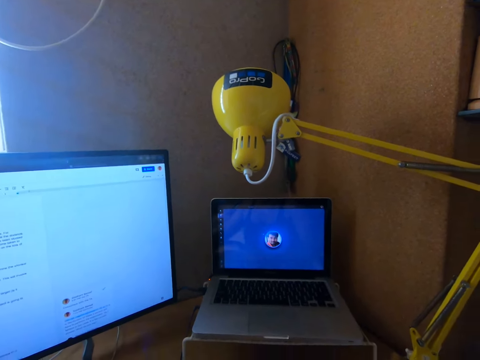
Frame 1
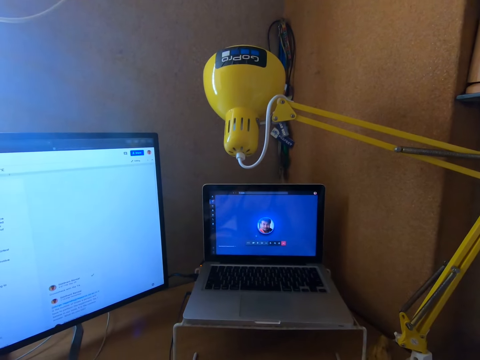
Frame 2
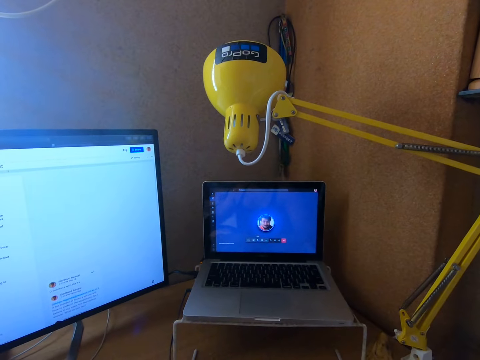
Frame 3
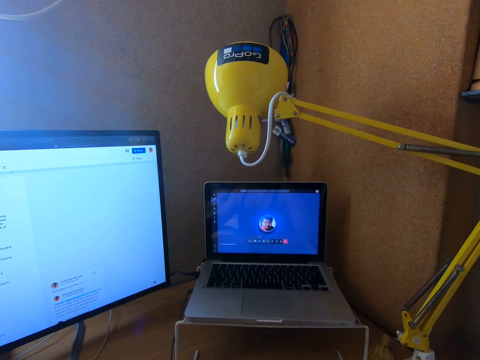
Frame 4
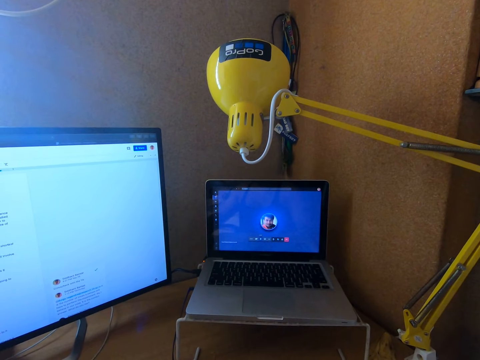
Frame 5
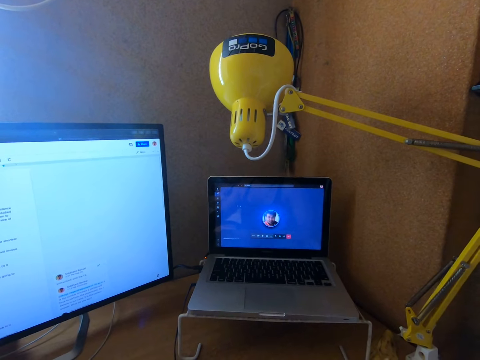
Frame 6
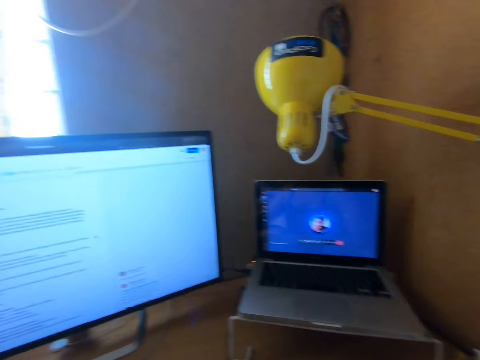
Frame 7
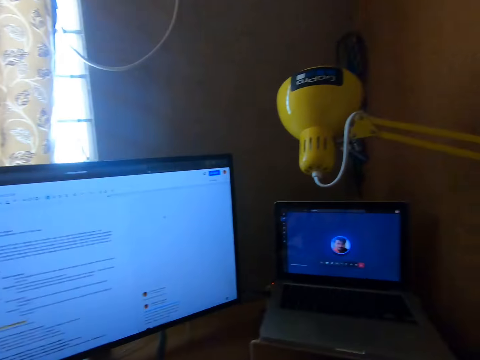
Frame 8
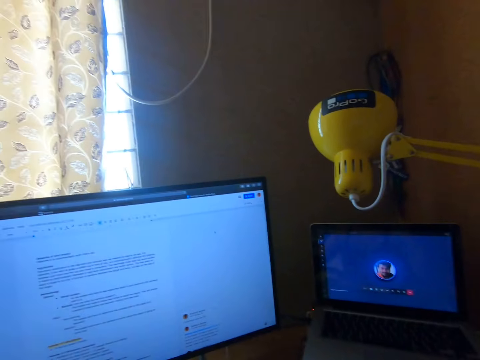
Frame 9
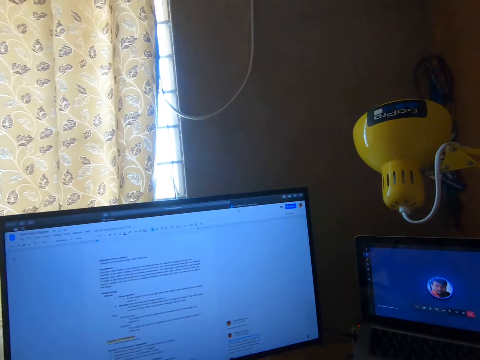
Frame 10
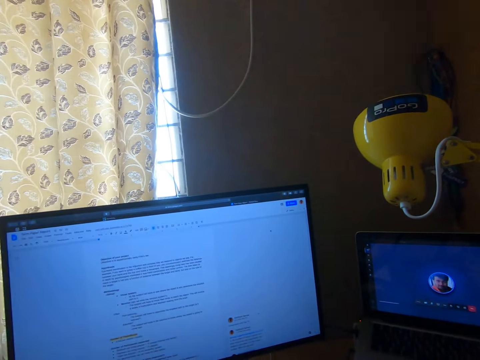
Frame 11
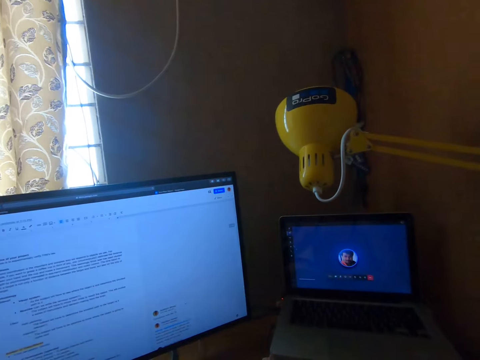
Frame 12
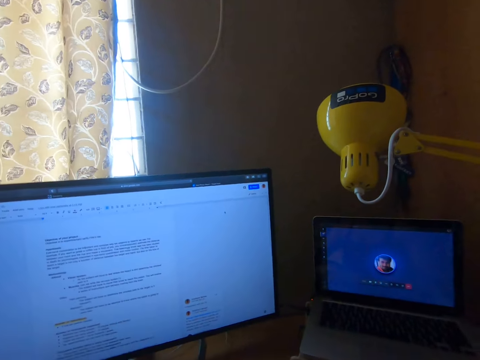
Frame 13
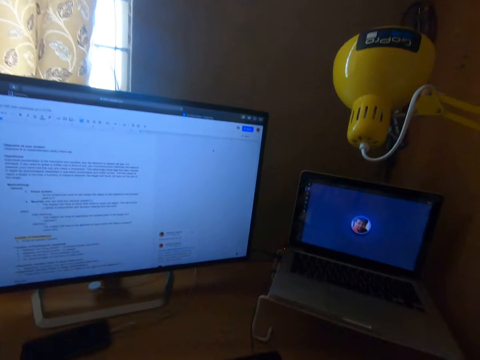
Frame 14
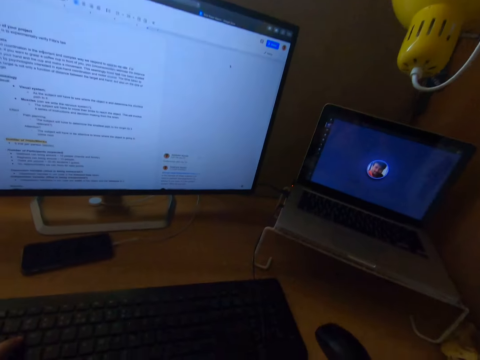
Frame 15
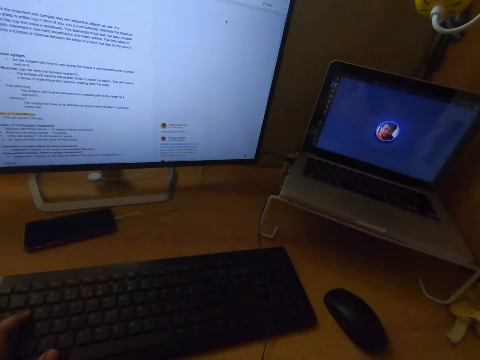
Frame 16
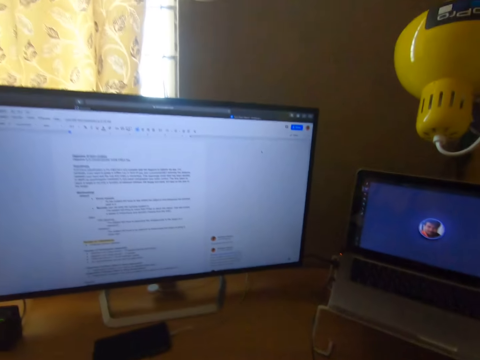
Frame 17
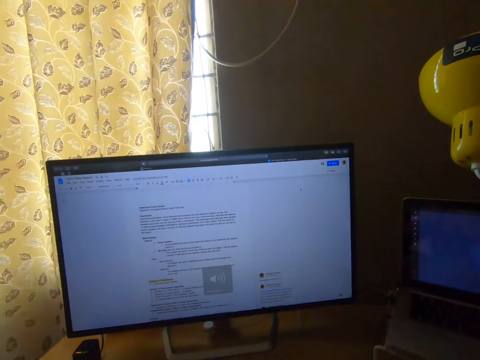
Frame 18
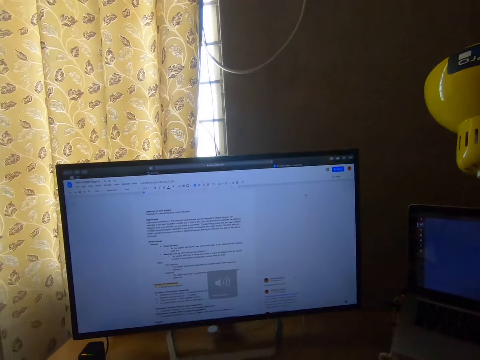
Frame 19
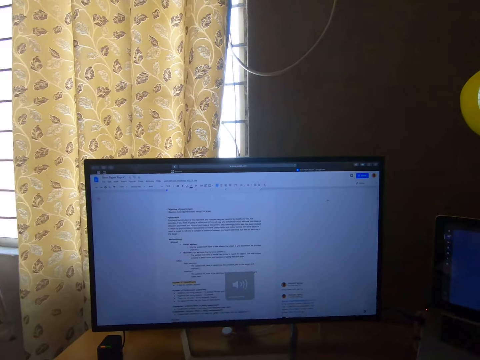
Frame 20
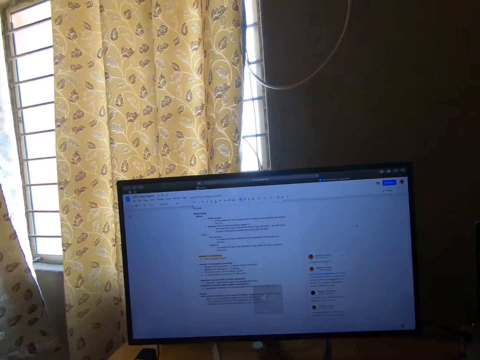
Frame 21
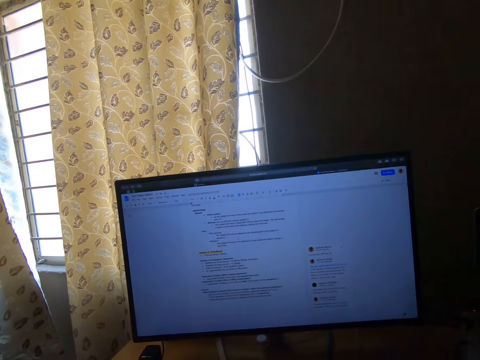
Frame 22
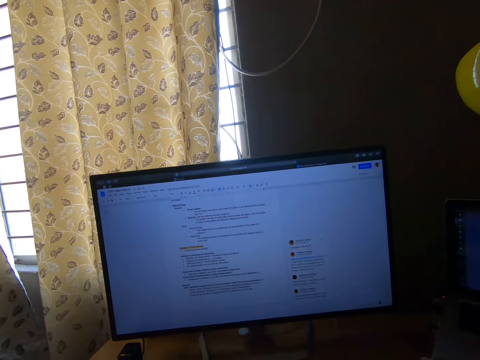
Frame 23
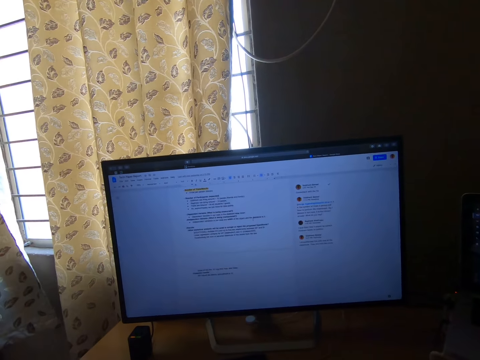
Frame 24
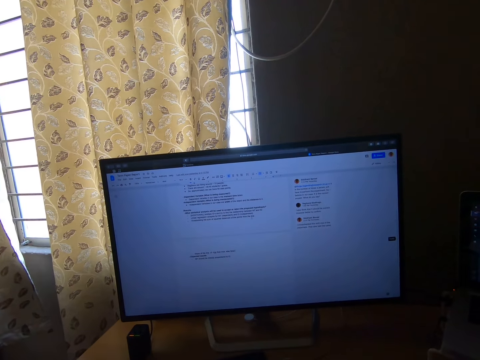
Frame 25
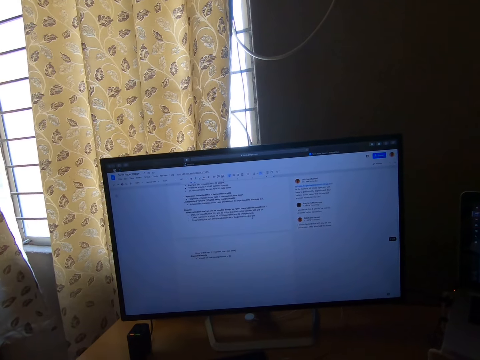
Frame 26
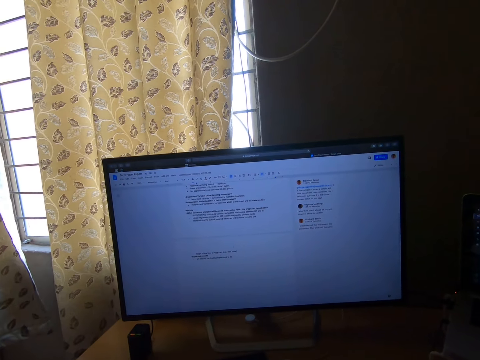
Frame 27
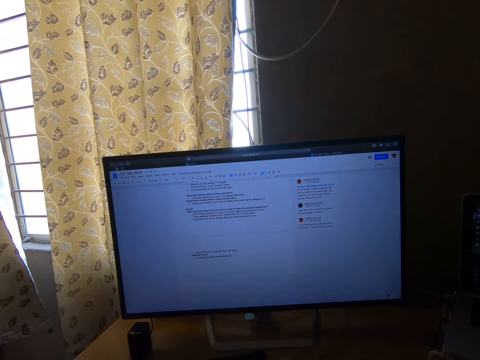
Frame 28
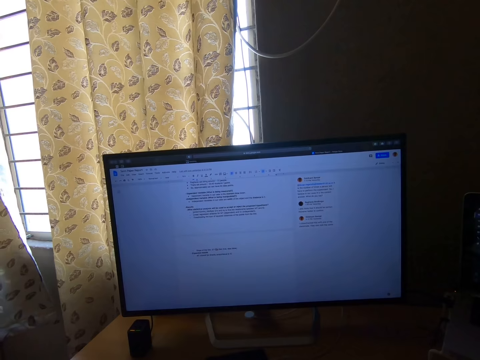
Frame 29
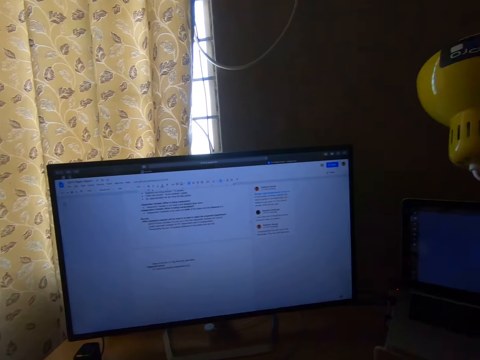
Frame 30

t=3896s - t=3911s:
The camera wearer puts his right hand on the keyboard. He scrolls the contents on the desktop screen.

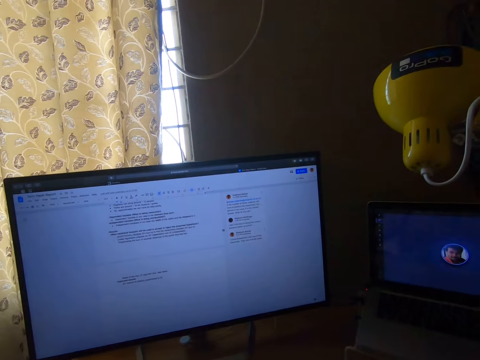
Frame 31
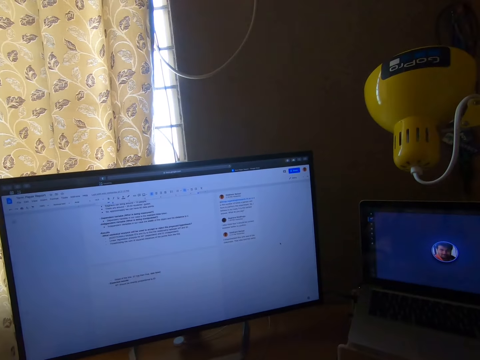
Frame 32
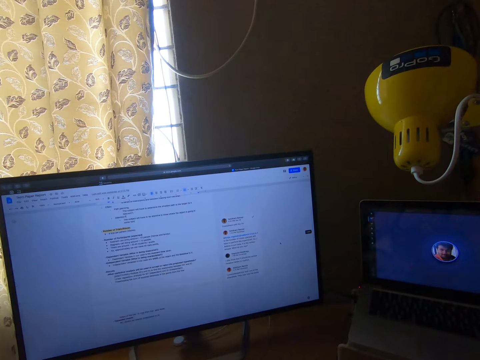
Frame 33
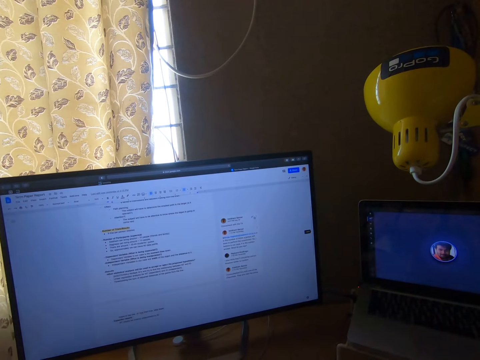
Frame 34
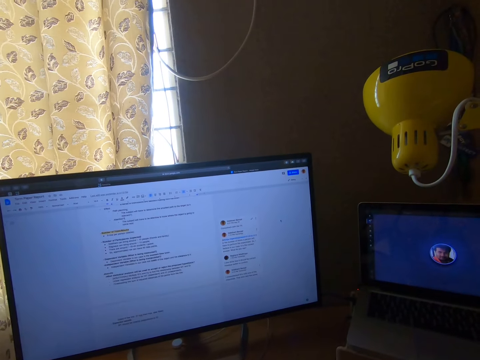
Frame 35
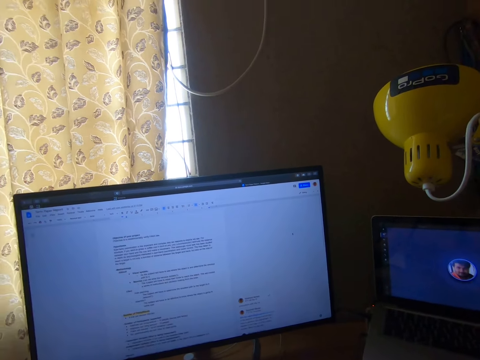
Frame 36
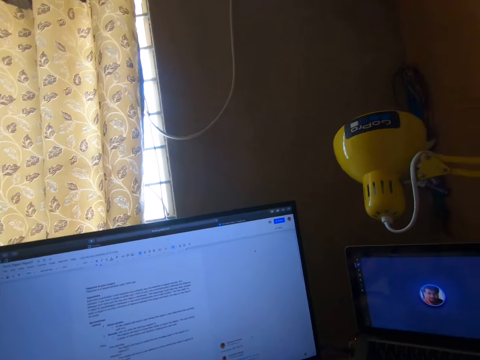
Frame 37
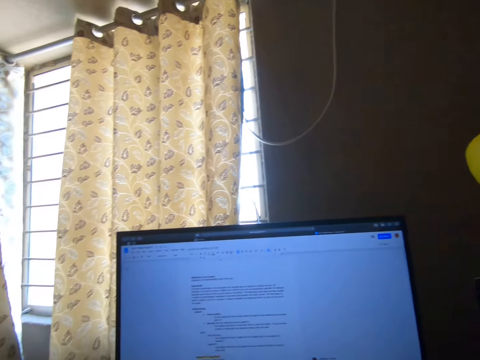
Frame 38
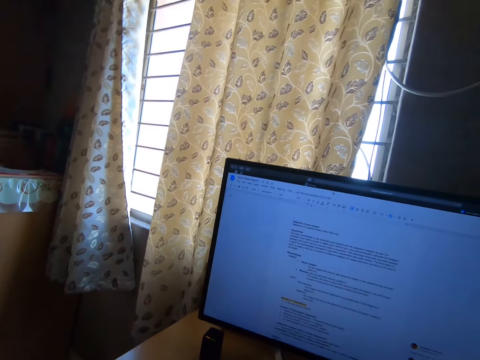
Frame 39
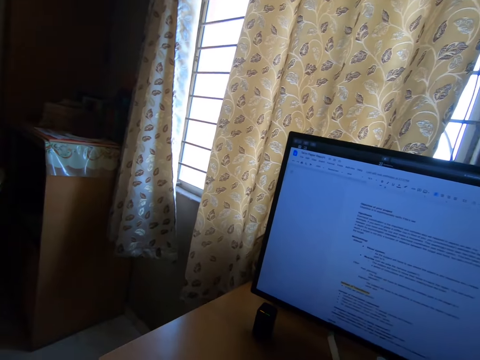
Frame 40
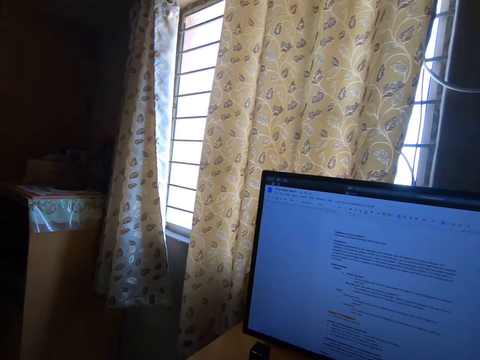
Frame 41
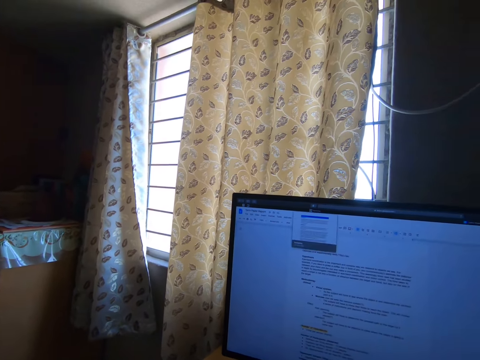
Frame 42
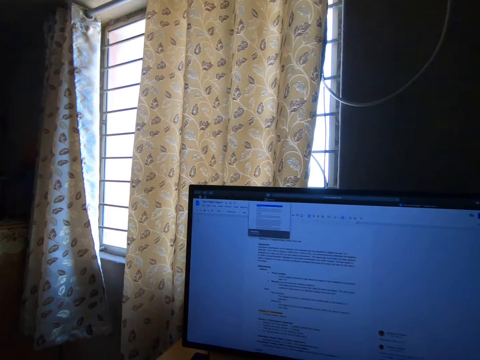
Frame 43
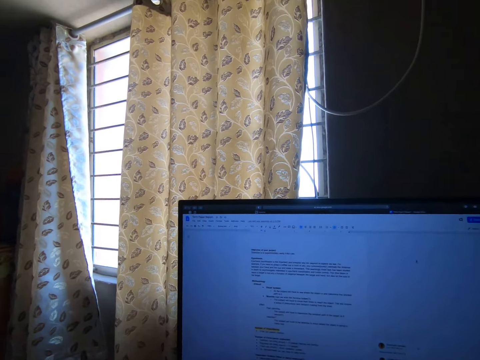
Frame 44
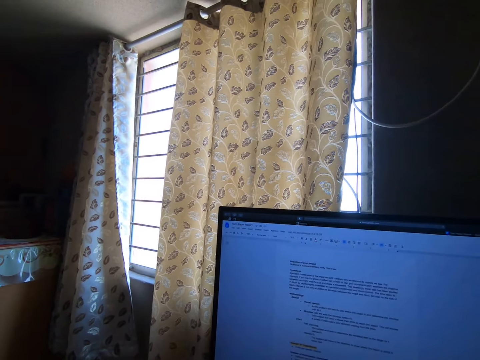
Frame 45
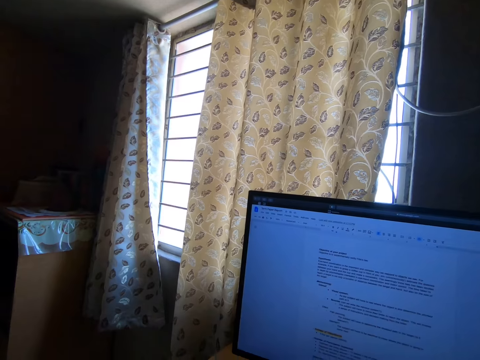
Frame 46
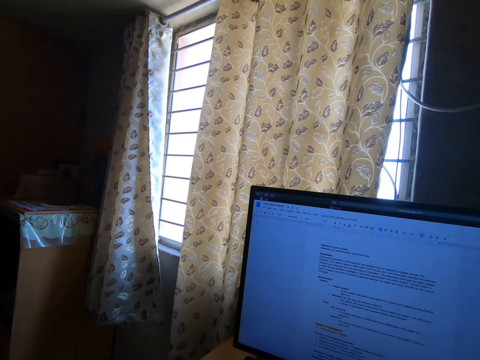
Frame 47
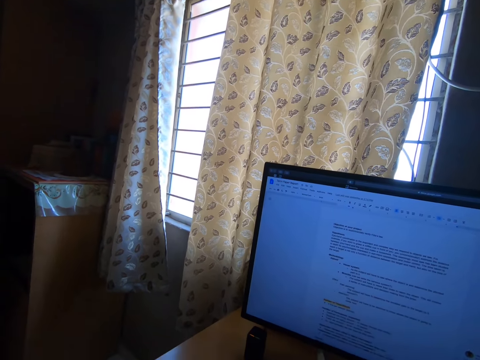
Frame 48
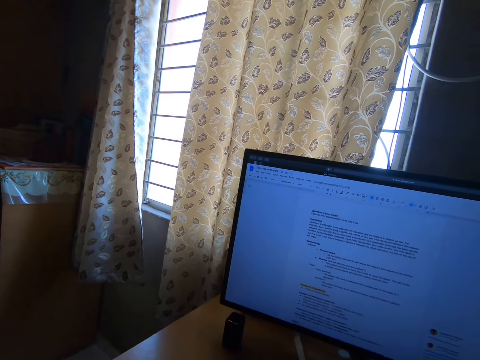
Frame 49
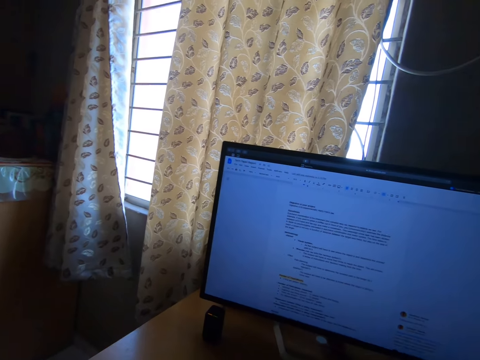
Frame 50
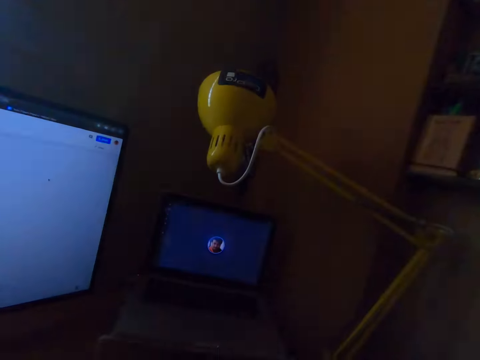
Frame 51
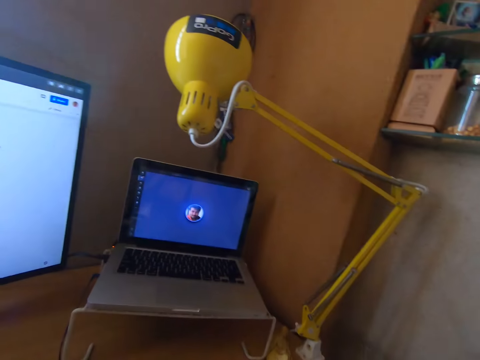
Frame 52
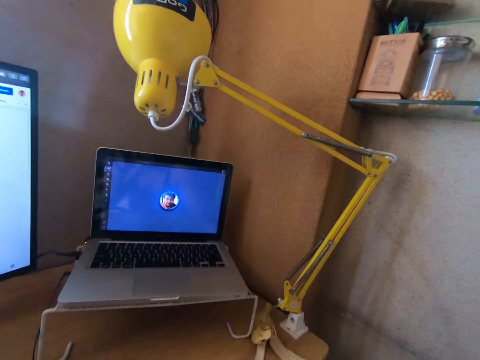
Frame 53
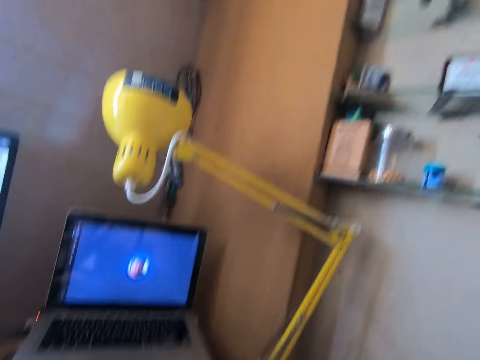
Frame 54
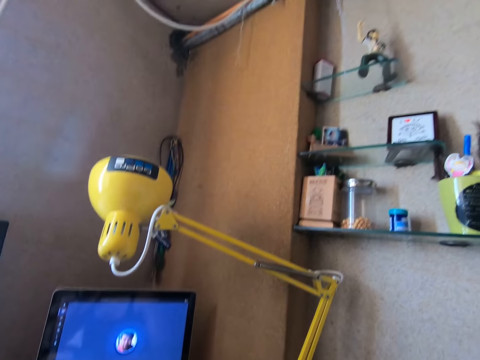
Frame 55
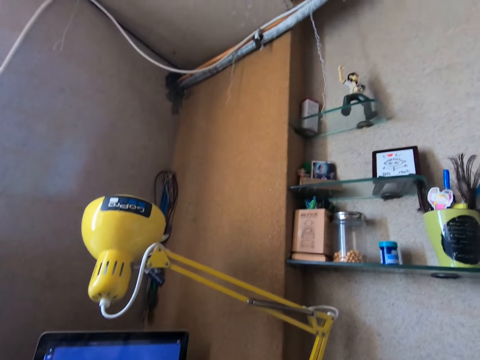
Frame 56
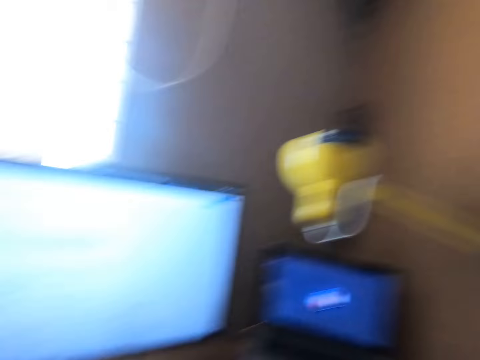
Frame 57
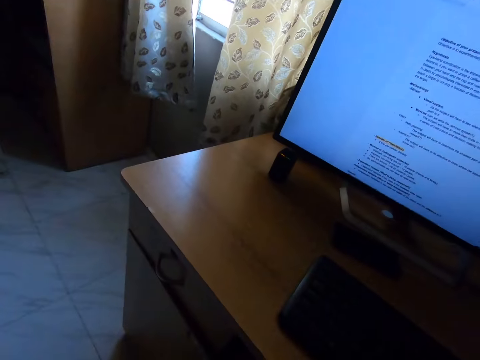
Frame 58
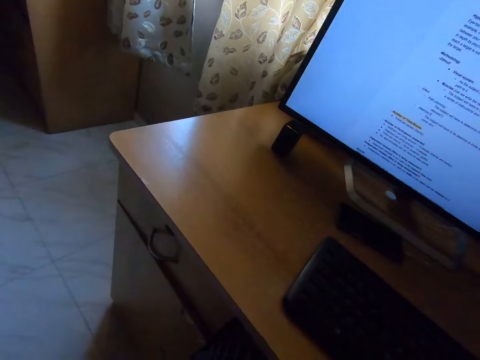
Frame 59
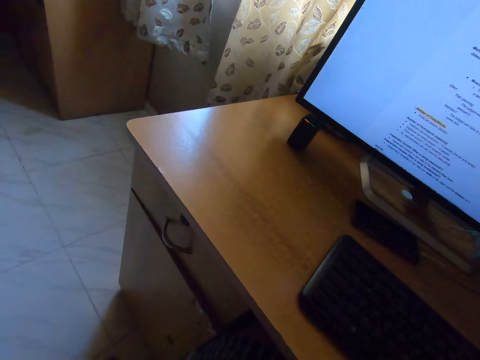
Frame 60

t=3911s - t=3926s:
The camera wearer looks around the room. They look at the laptop. They look around the room.
